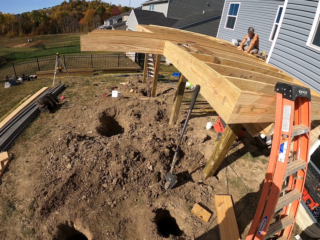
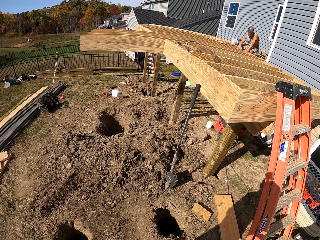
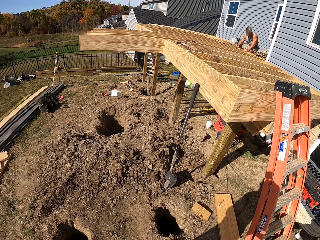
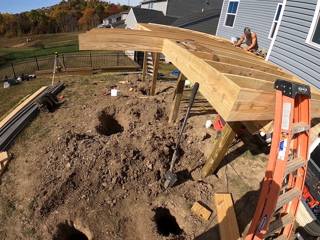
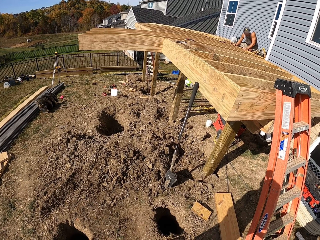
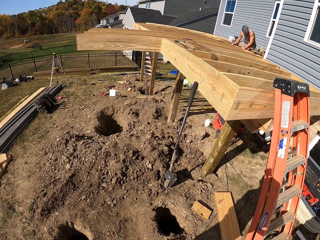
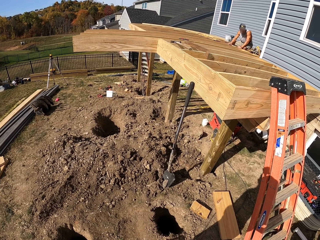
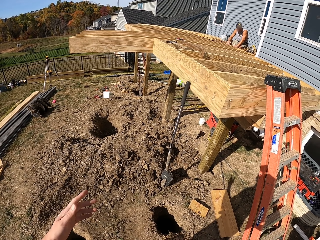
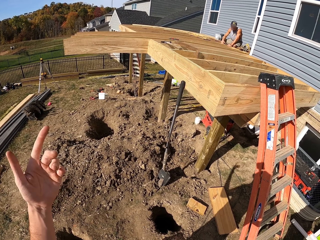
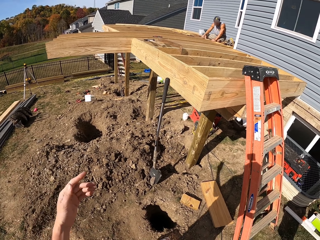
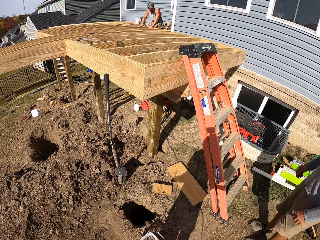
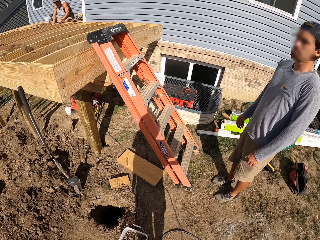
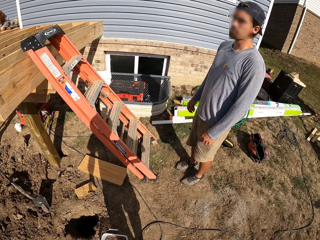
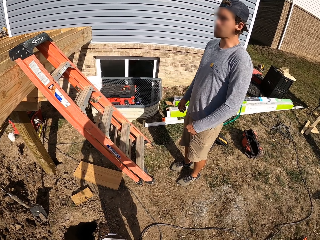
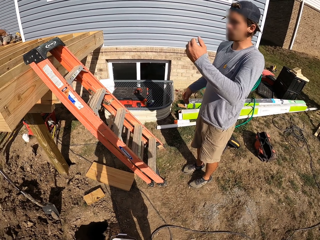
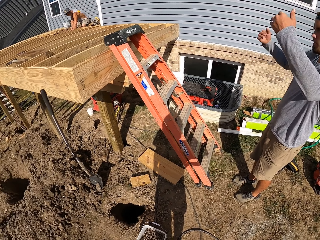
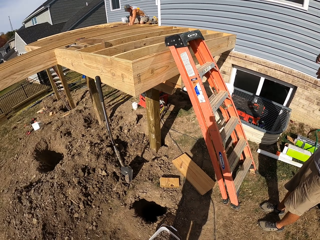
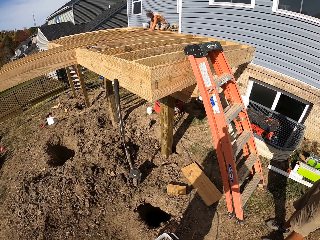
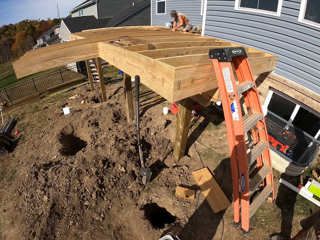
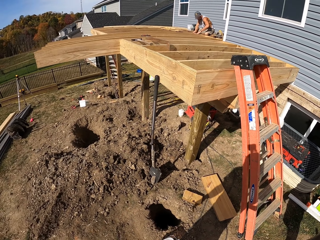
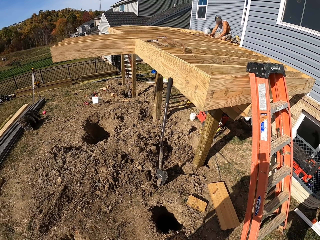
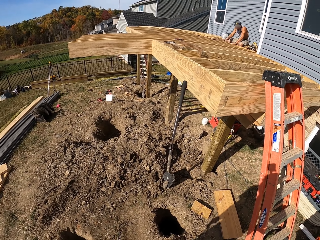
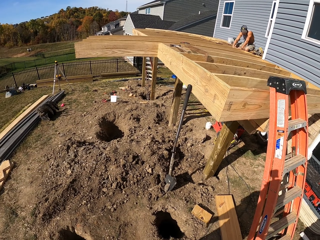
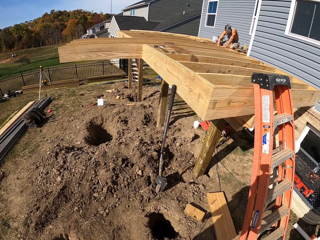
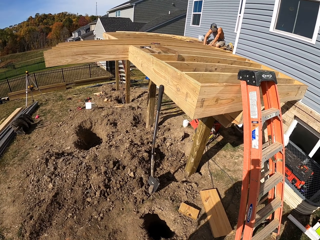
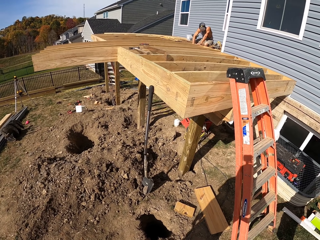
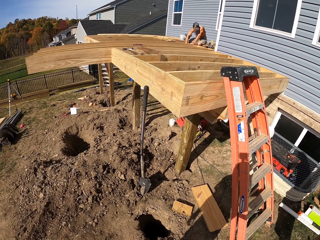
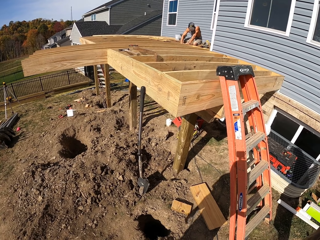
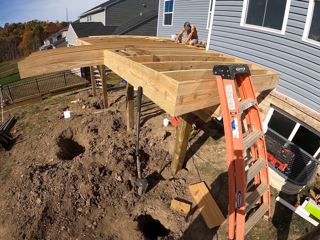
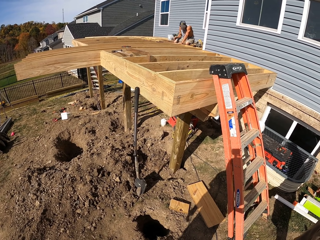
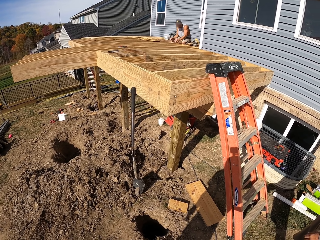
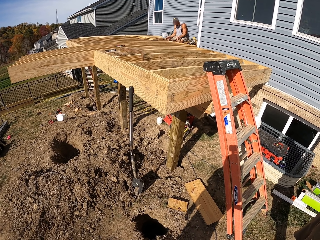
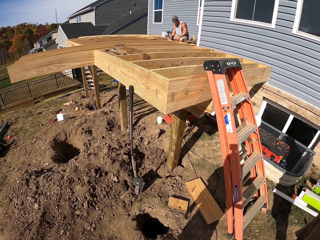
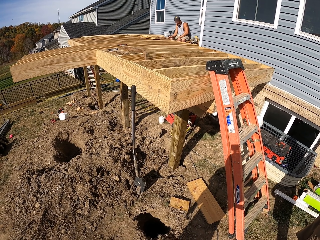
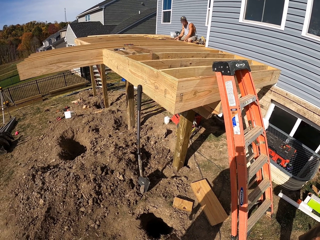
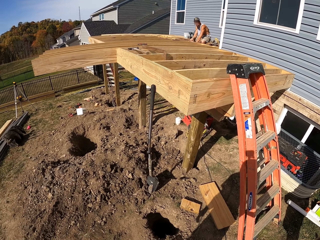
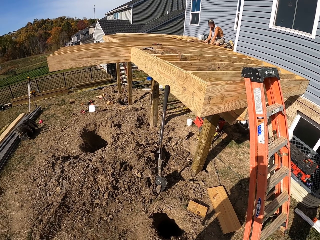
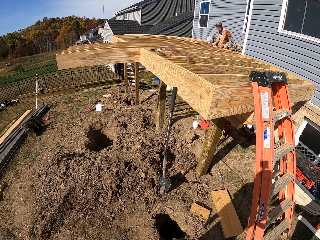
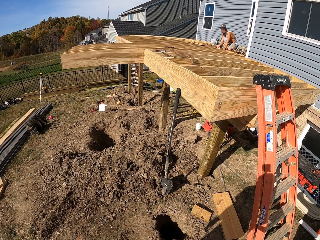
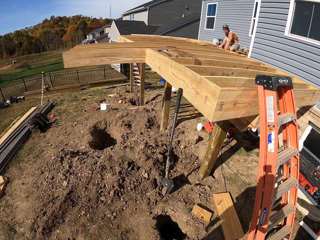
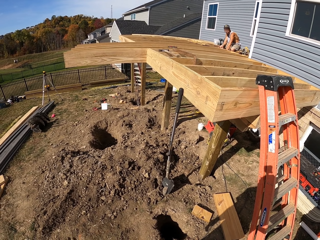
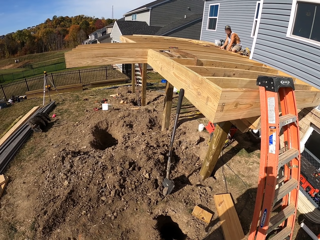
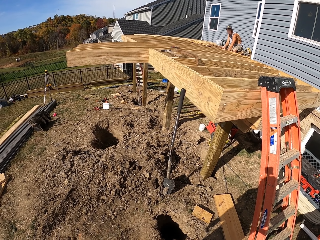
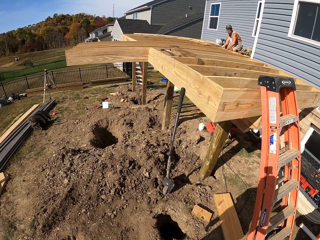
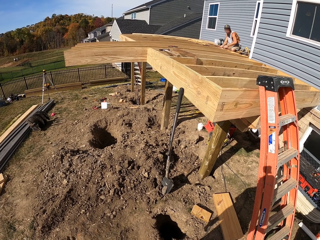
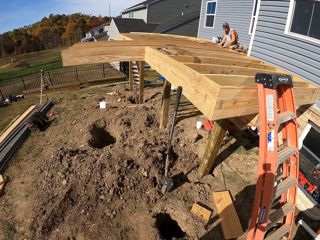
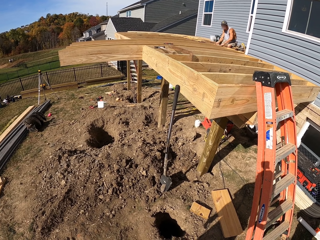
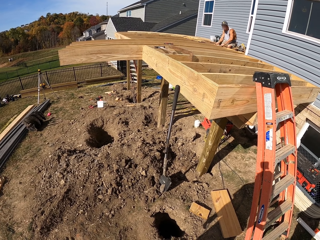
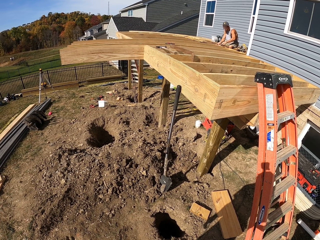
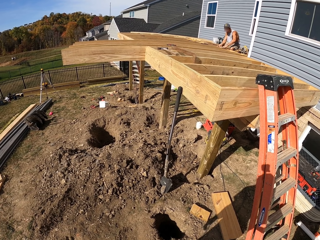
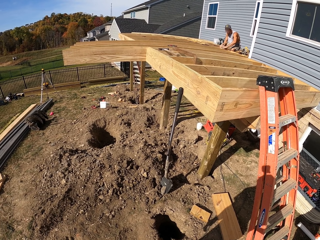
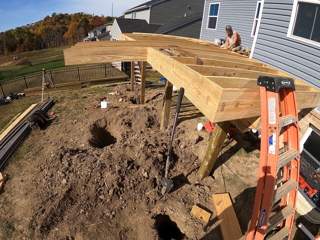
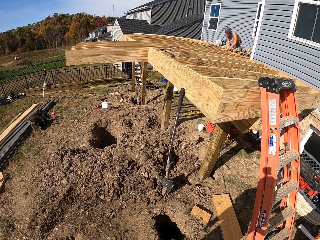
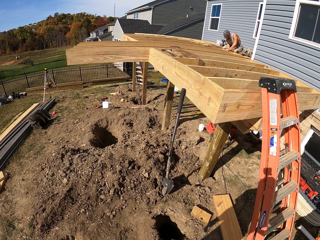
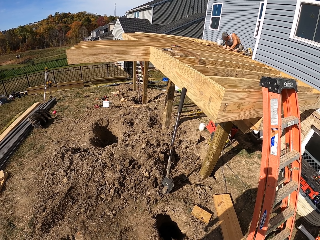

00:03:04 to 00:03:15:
The camera wearer raises a hand around and turns around. A person moves a hand around. The camera wearer turns around.

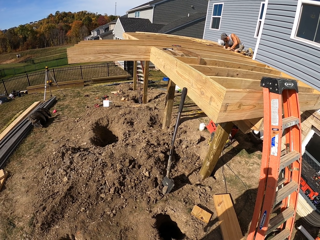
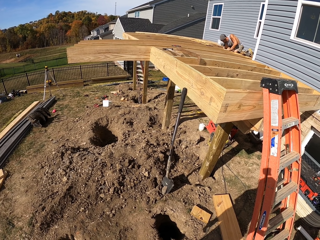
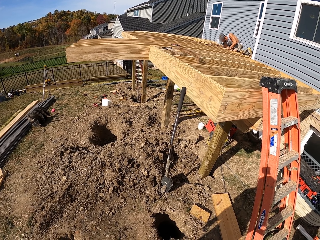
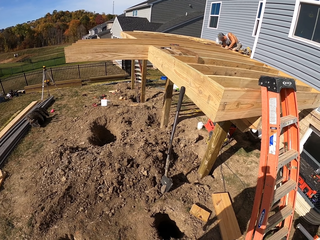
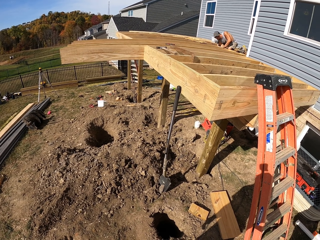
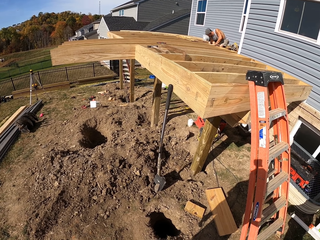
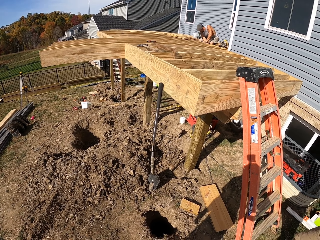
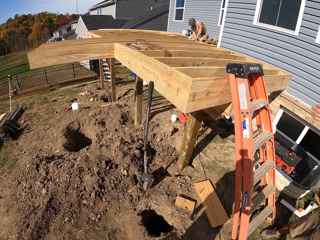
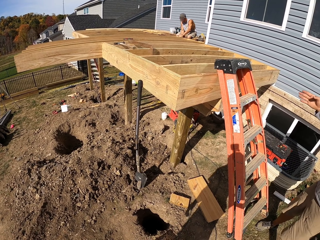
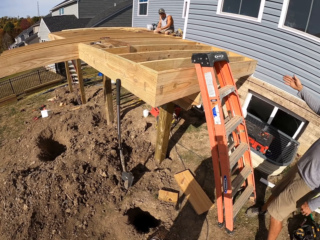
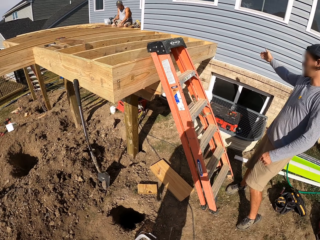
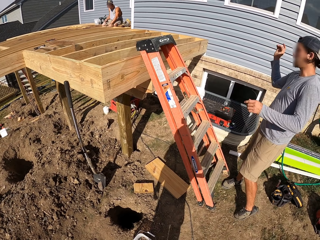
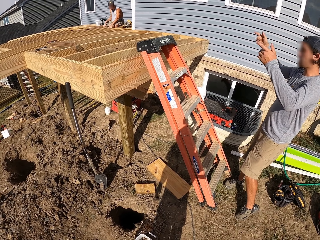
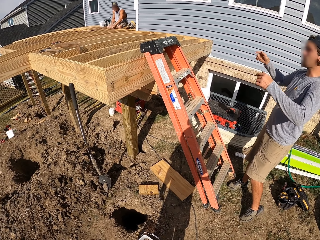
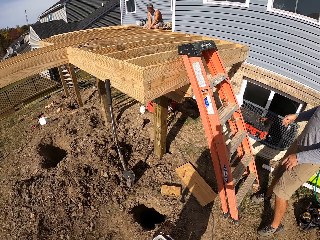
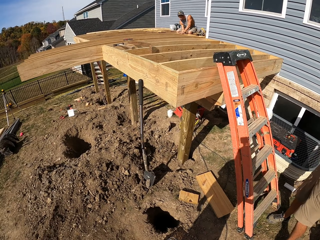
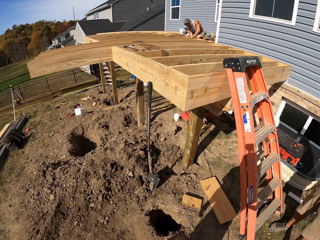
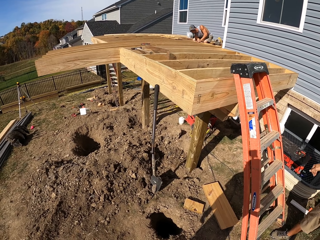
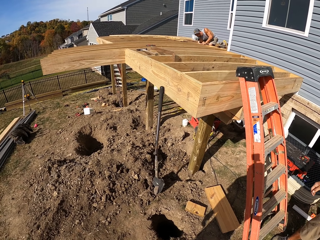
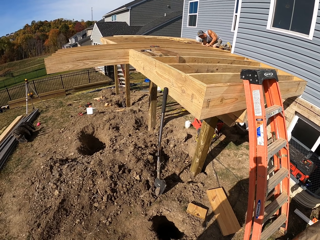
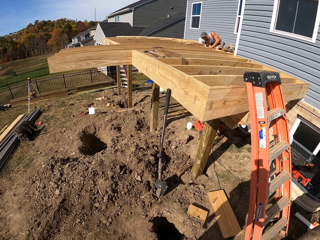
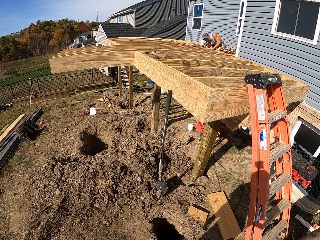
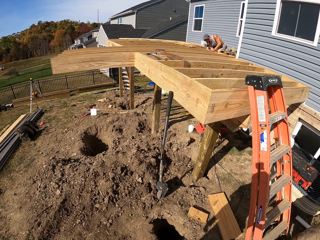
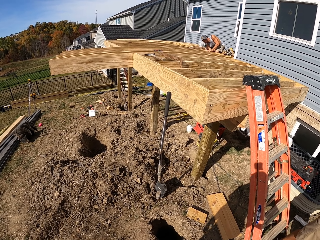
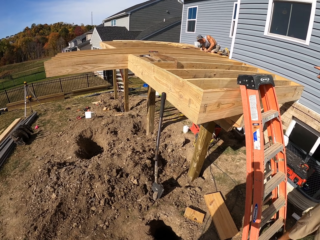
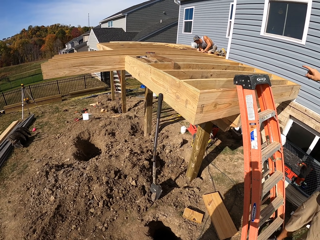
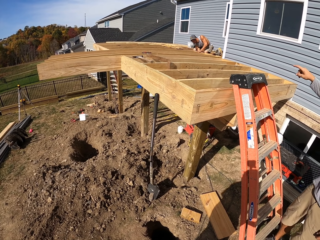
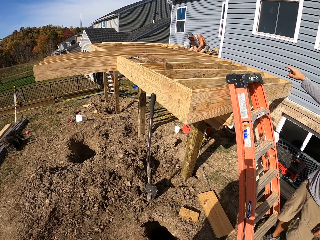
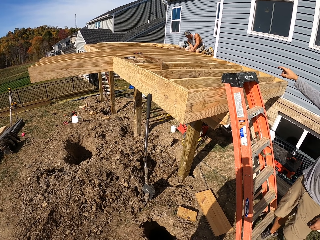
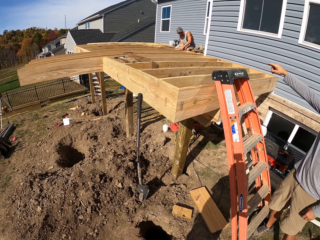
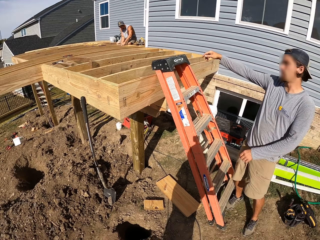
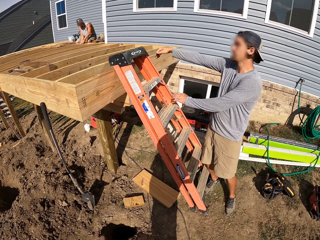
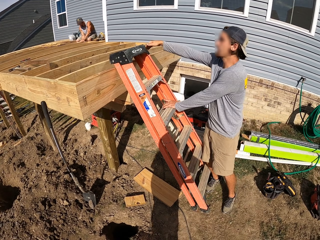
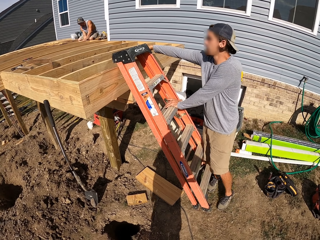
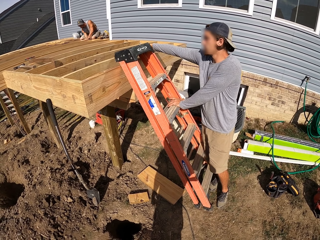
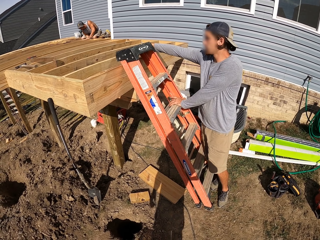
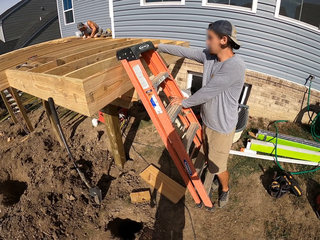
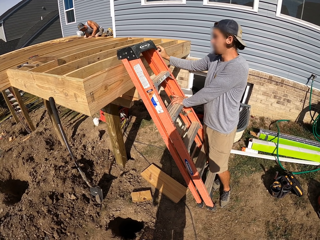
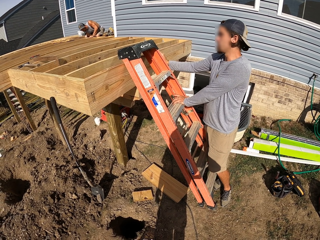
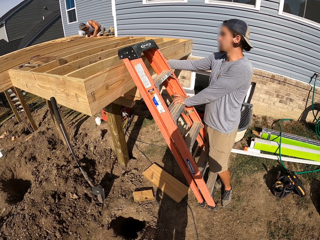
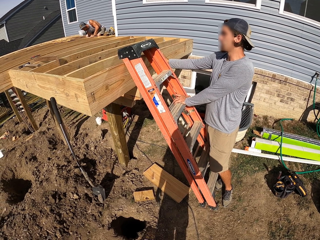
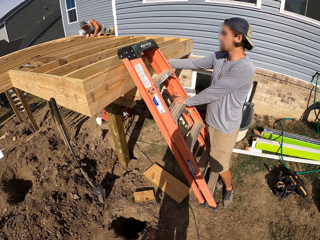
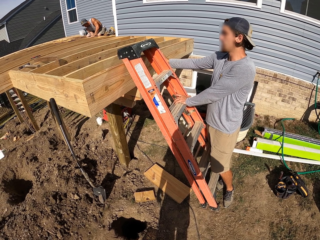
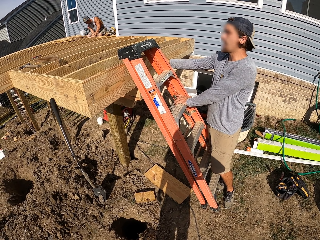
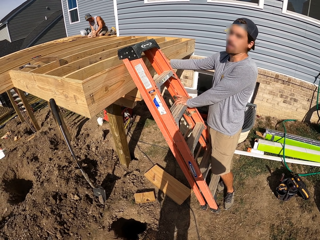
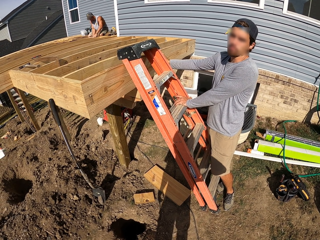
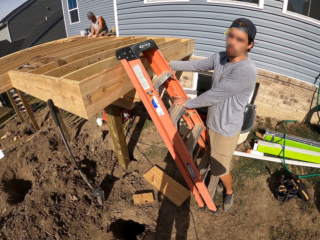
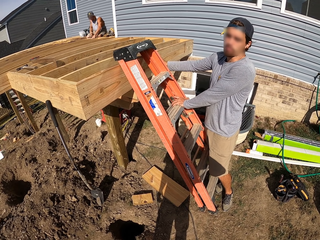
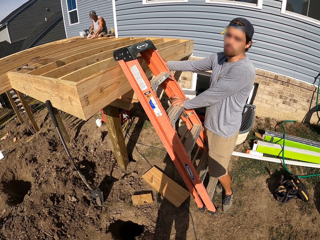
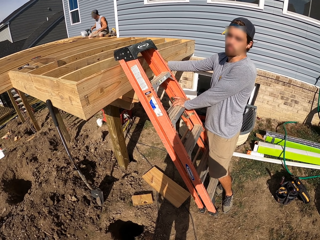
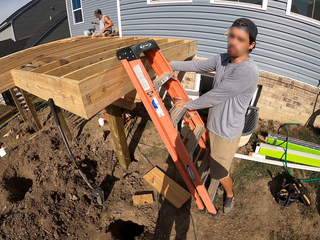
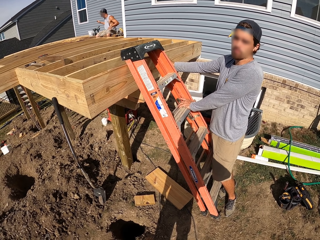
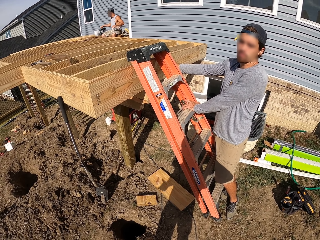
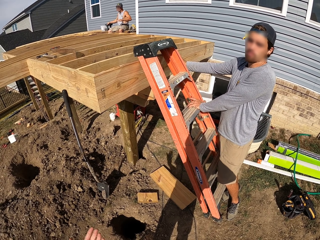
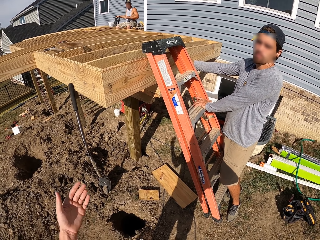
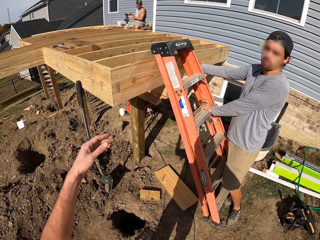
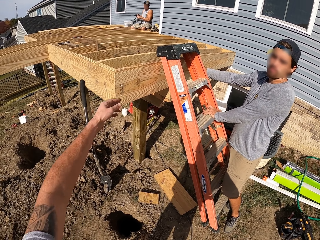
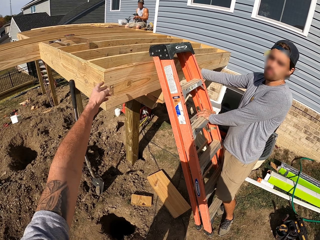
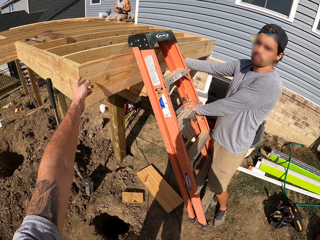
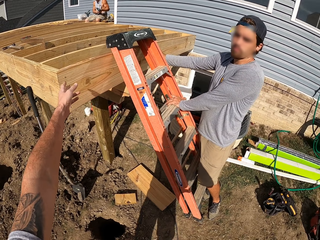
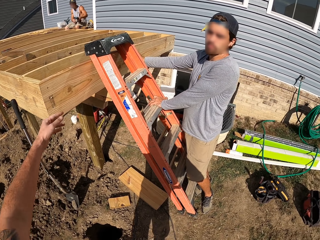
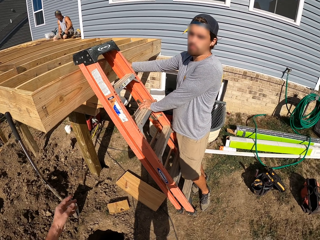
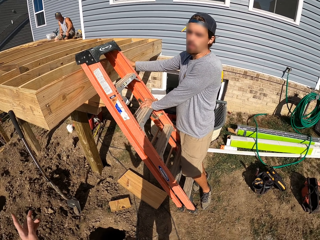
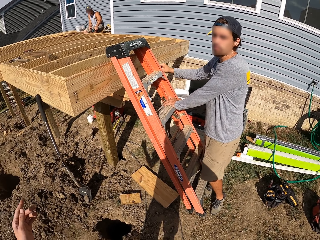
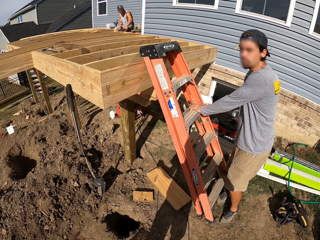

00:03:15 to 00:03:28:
A man raises his hands. The man moves a hand around. The camera wearer turns around. The man moves a hand around and holds a ladder stand. The camera wearer raises his hands.
